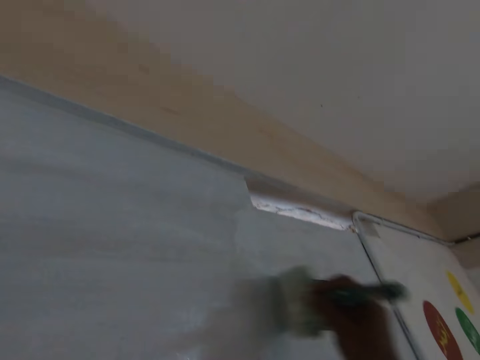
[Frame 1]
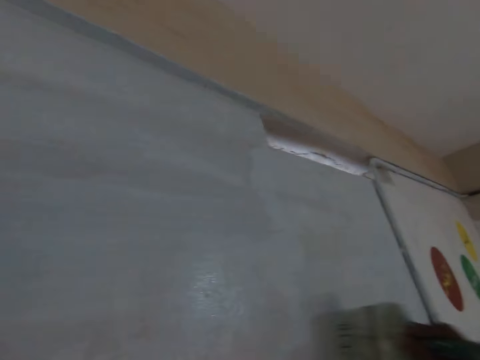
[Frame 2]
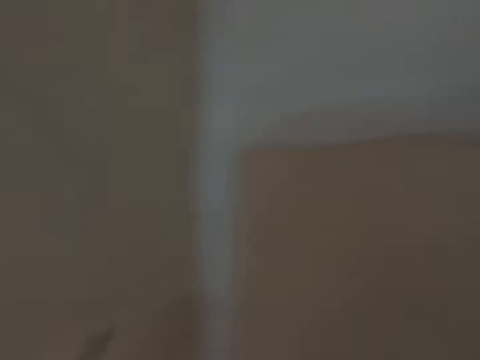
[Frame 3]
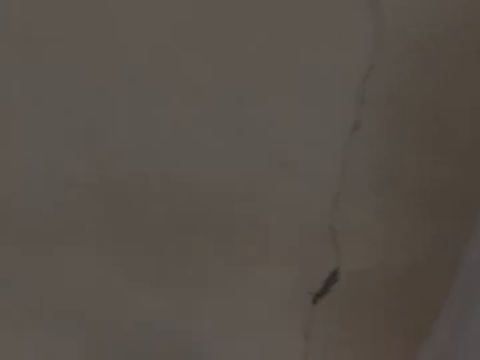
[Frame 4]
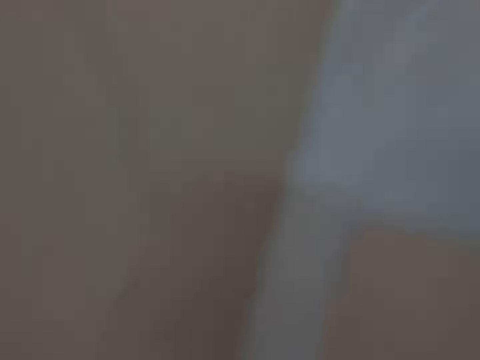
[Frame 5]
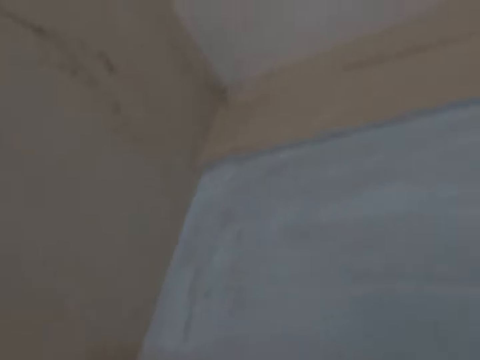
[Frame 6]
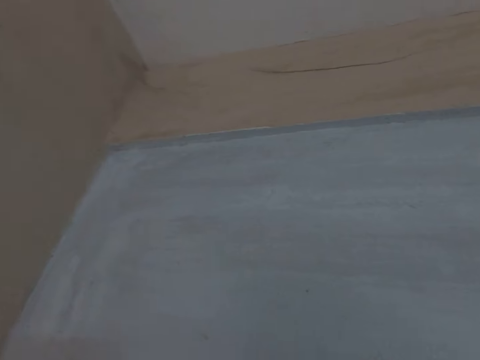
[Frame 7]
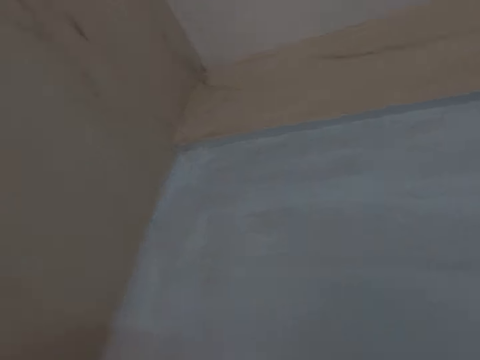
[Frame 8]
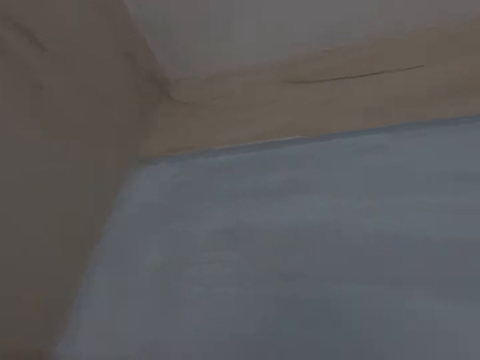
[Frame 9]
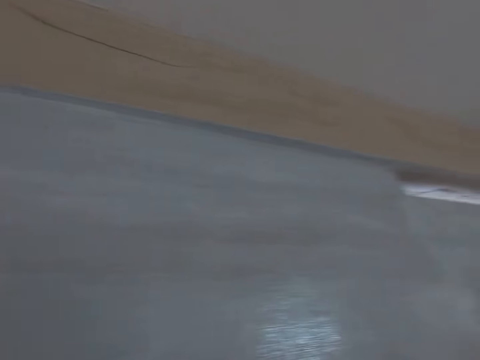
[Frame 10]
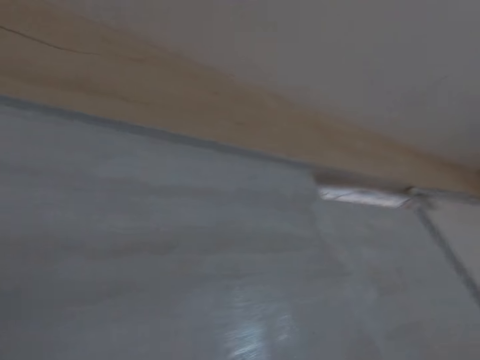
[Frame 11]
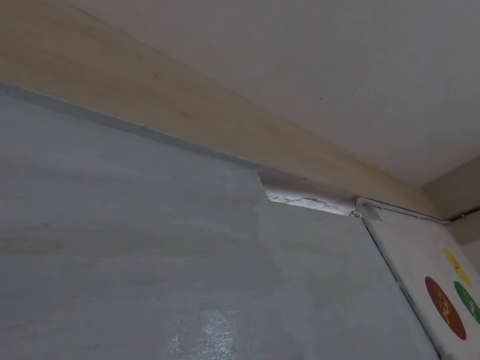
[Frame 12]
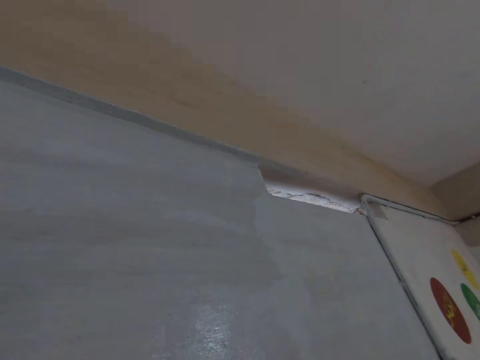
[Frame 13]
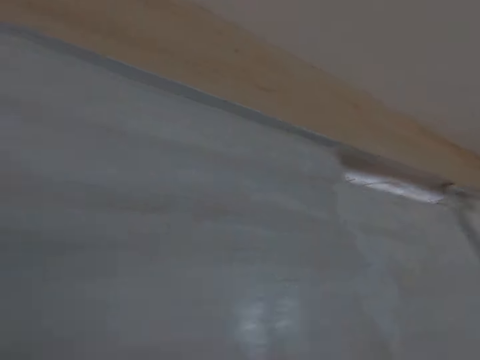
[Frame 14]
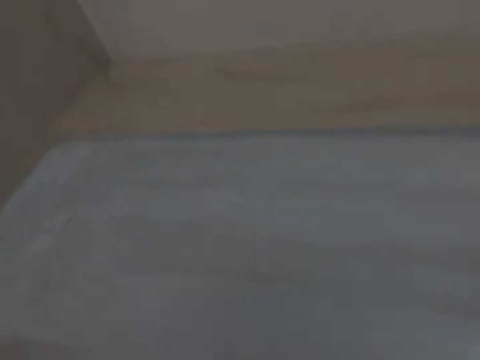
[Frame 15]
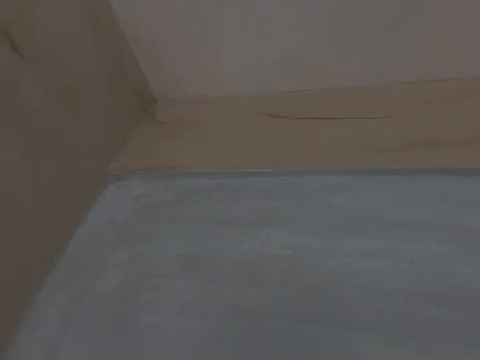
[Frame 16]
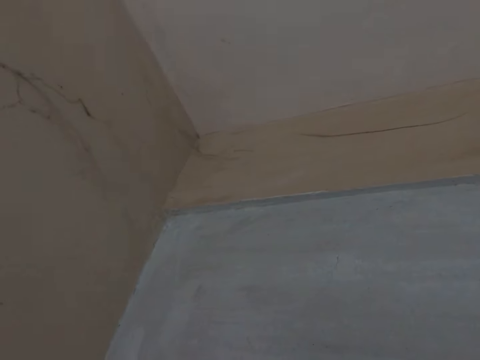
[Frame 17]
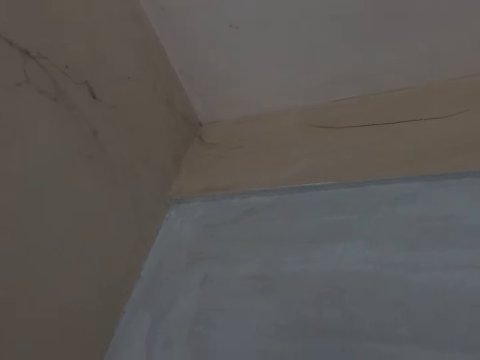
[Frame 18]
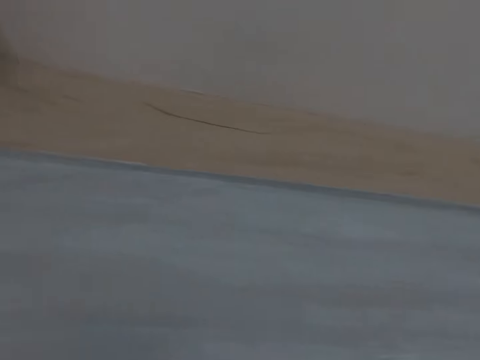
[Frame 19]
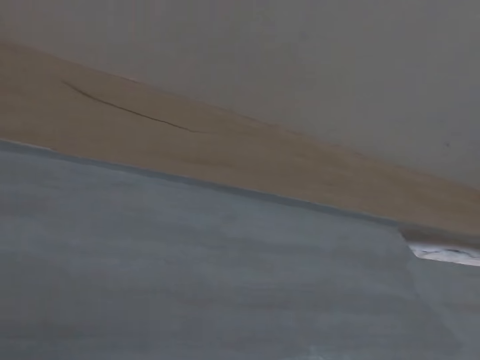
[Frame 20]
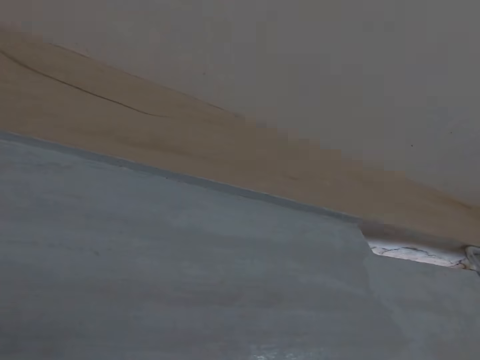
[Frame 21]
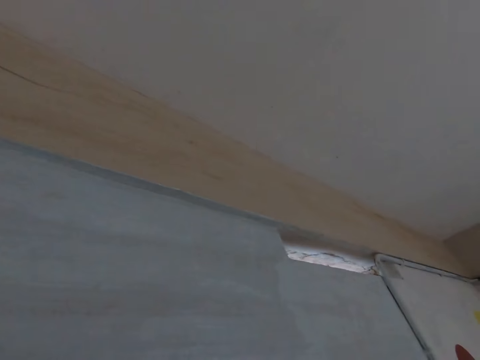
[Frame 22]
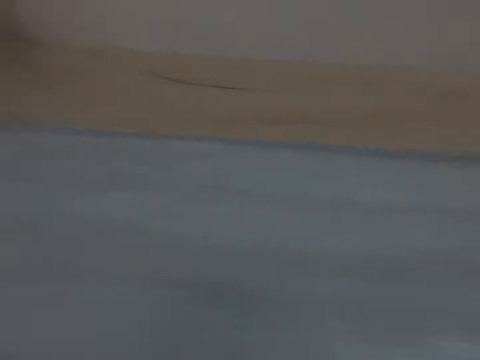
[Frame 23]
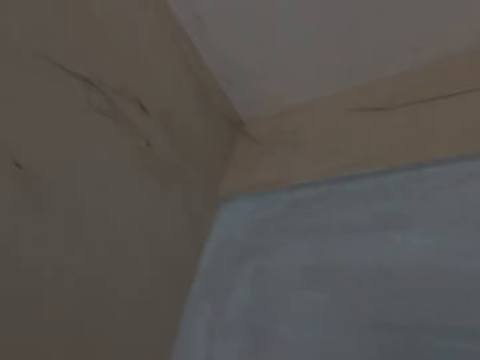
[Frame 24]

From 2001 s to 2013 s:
The camera wearer looks around the room. They talk to a person.

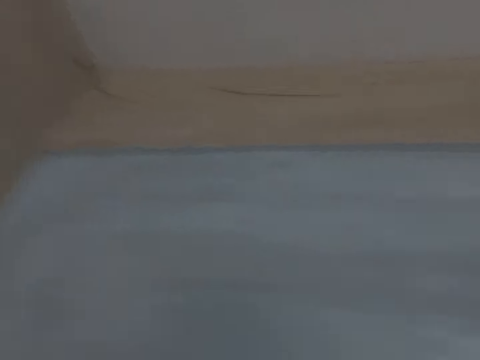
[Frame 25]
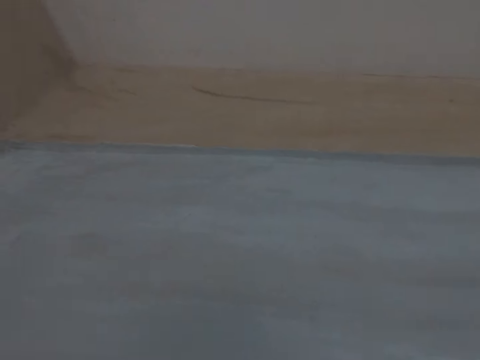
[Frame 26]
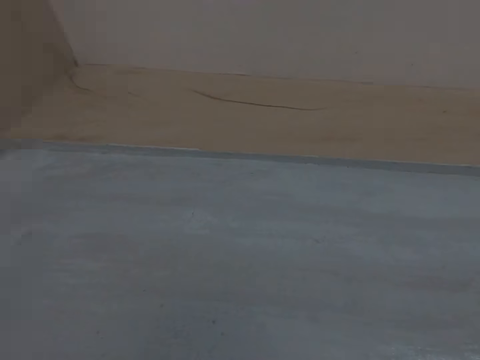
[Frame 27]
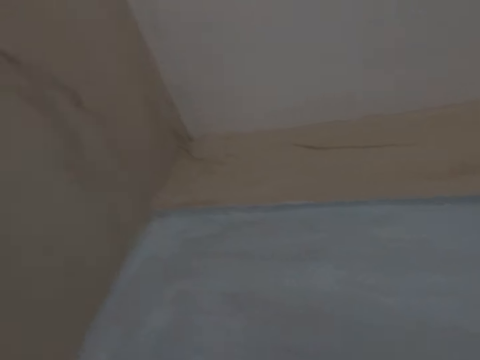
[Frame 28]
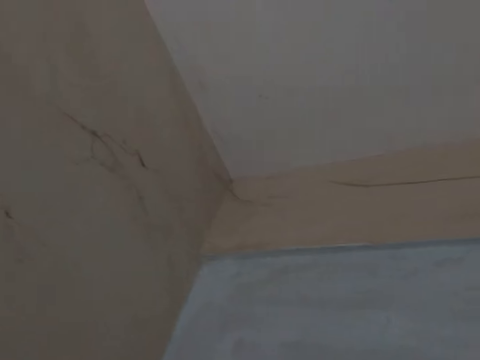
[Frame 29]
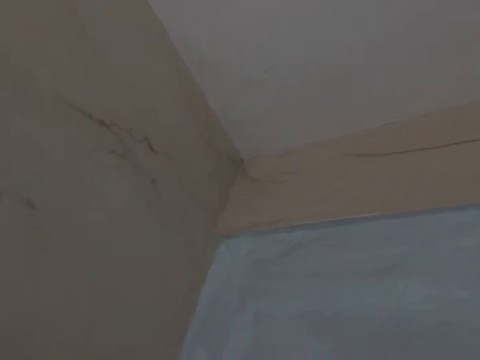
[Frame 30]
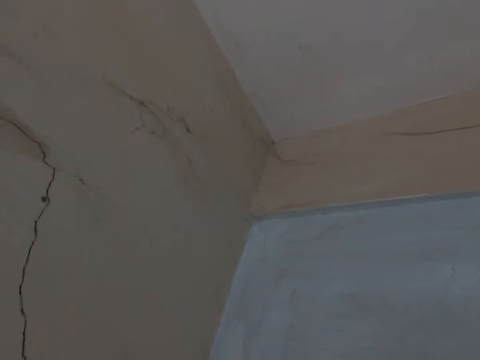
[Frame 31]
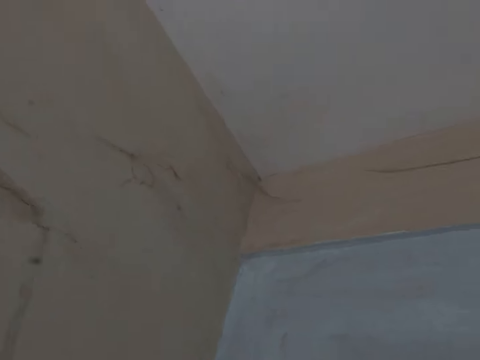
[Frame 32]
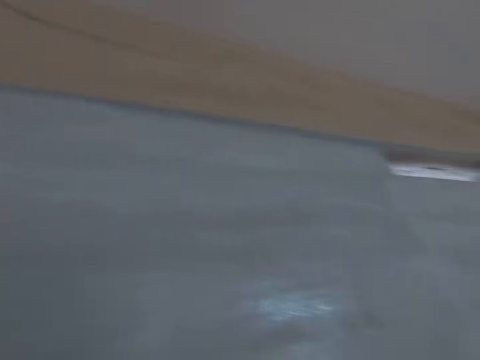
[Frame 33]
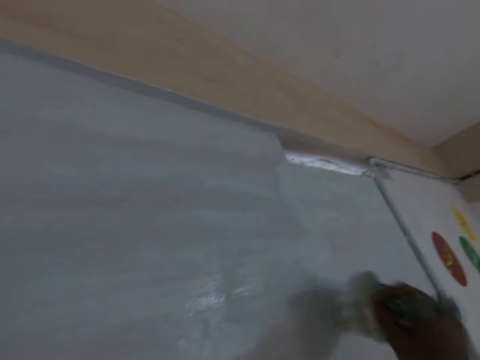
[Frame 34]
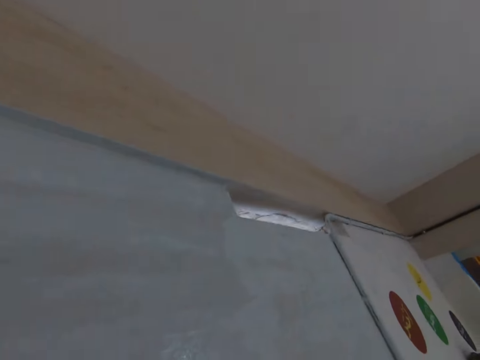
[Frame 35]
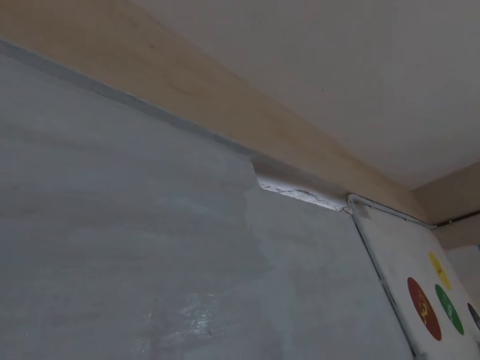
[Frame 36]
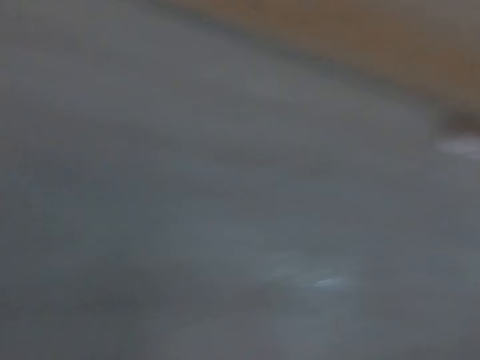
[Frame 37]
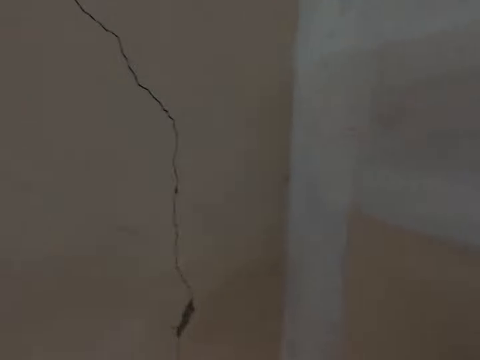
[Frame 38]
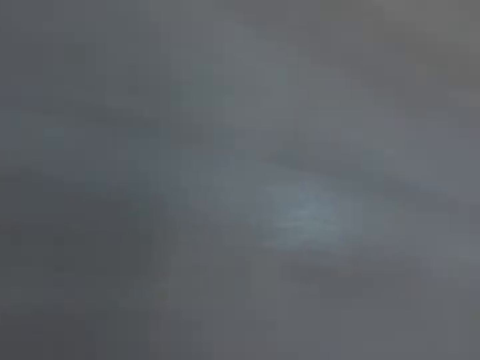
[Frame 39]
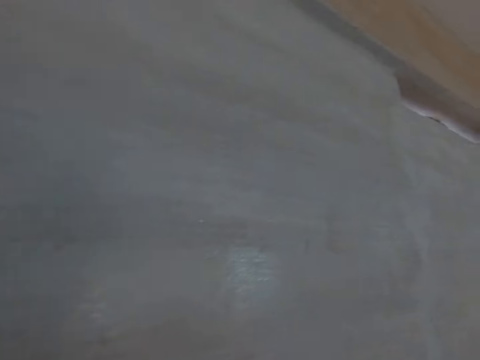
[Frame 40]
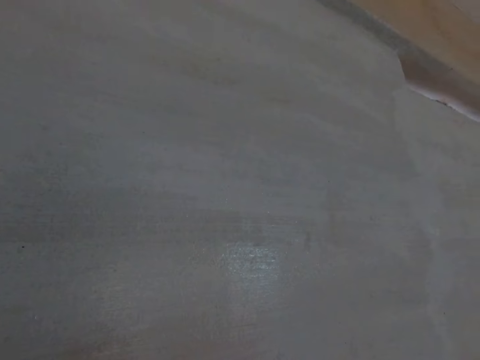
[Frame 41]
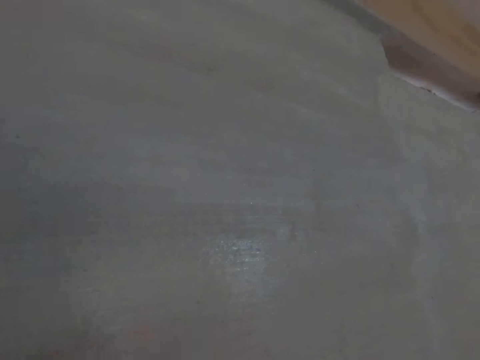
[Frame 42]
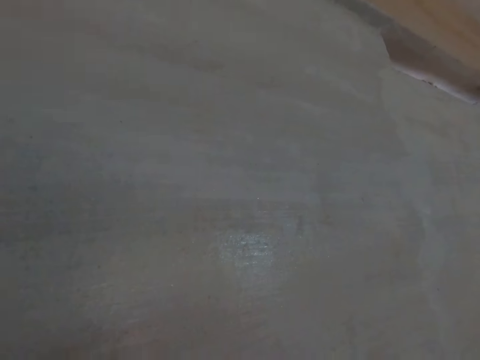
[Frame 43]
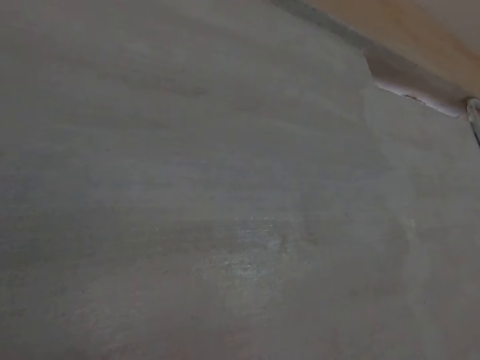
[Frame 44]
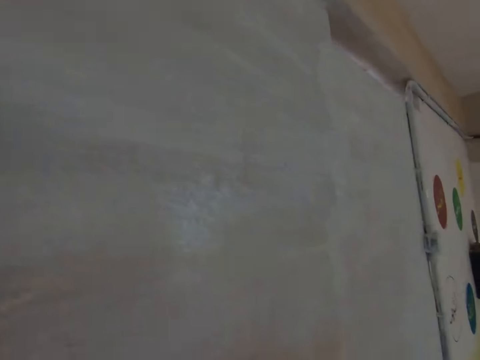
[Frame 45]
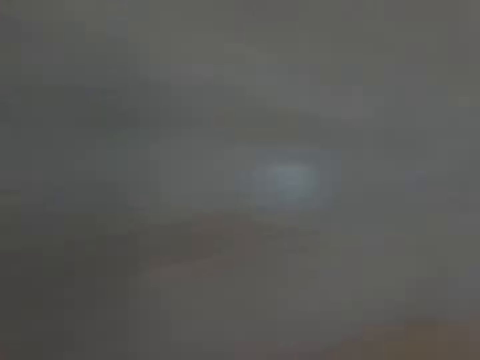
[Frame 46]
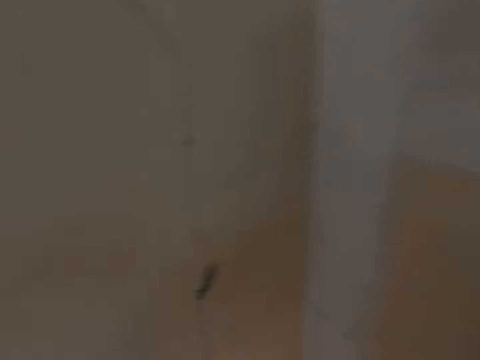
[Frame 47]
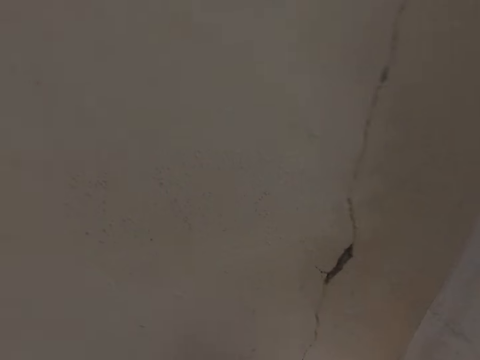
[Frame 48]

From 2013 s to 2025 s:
The camera wearer paints the wall. They talk to a person. They talk to the person again. They look around the room.

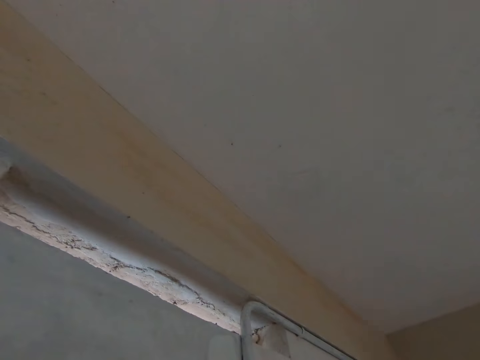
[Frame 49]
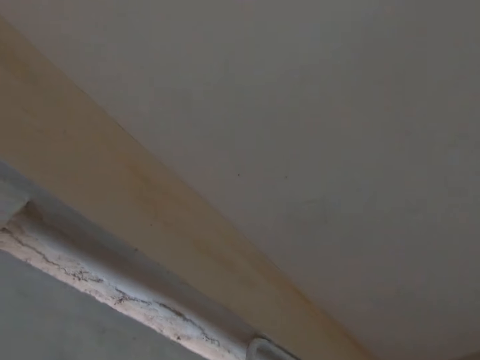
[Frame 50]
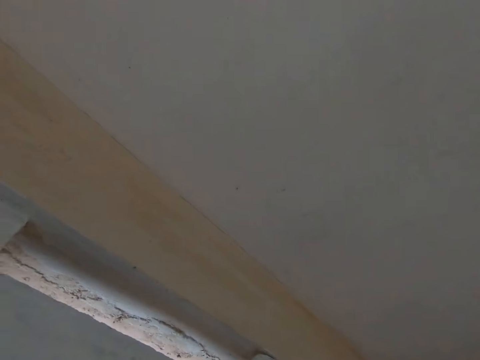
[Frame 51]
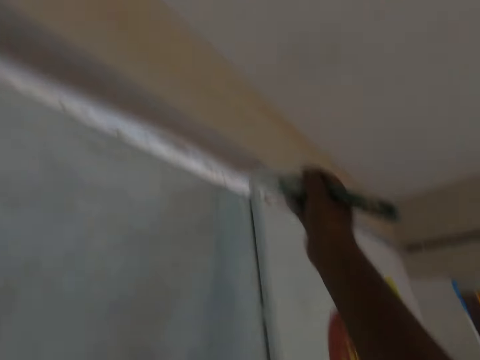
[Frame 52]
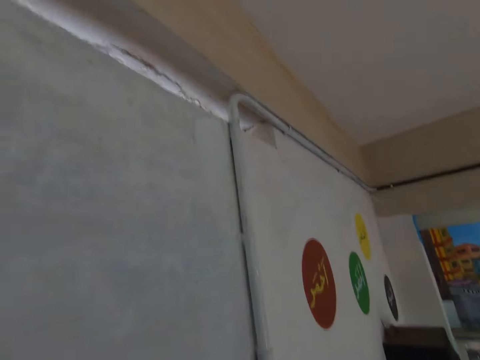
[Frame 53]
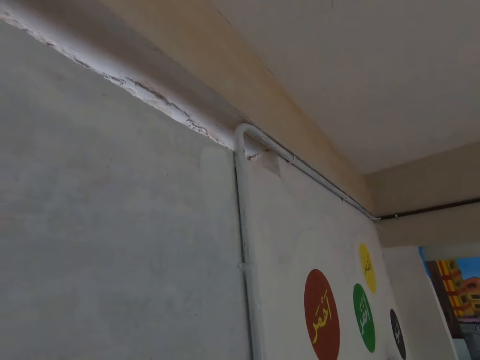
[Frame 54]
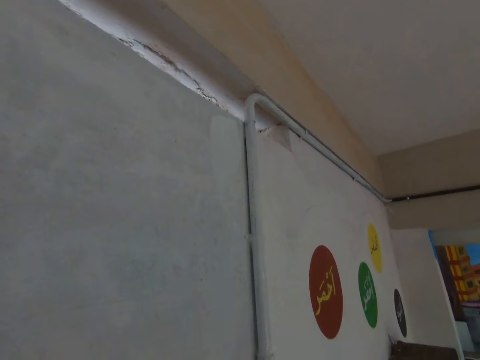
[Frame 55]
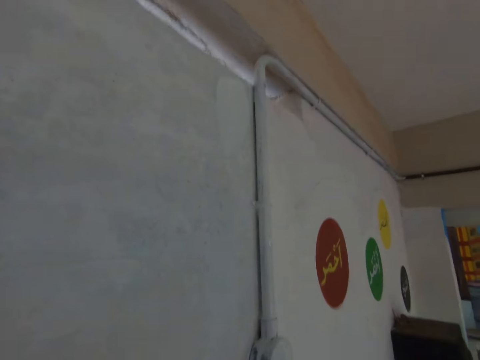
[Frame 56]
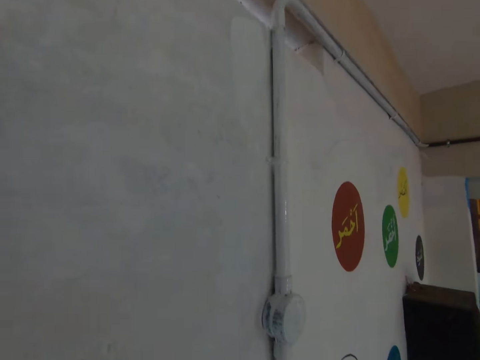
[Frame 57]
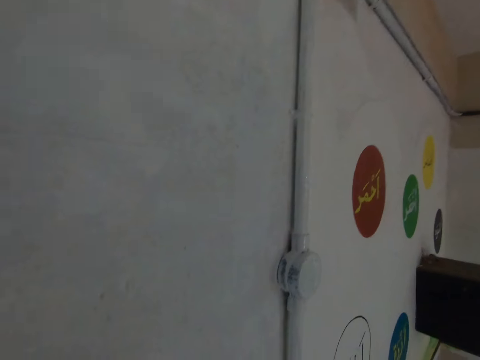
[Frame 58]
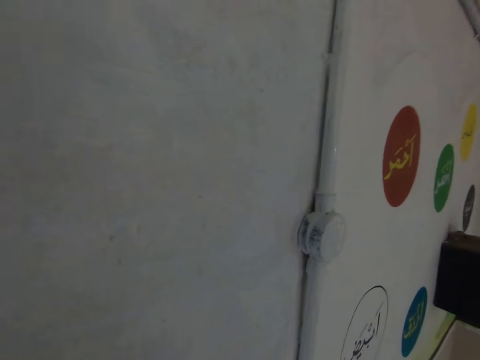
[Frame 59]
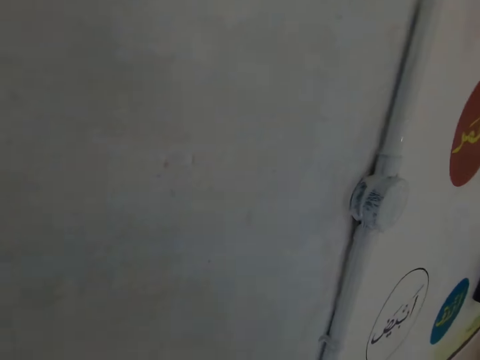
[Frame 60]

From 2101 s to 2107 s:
The camera wearer paints the wall. They talk to a person. They look around.
